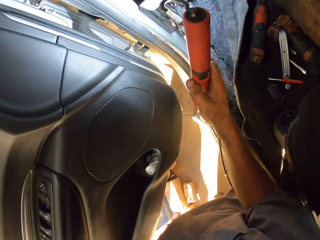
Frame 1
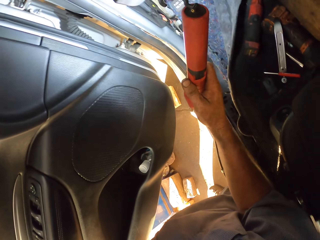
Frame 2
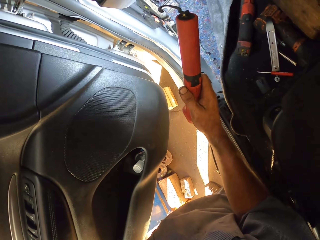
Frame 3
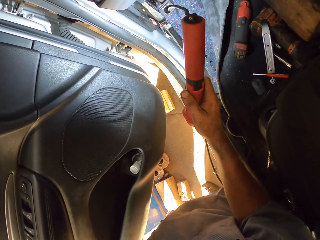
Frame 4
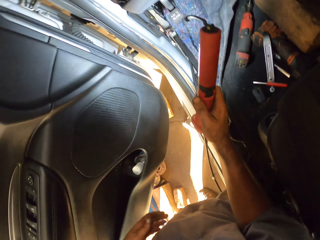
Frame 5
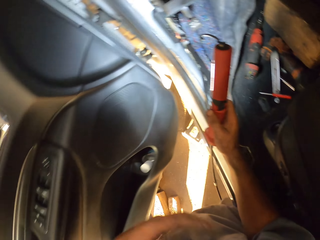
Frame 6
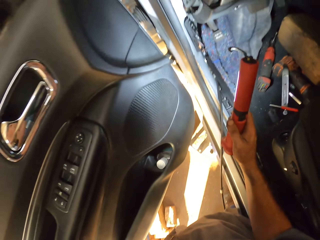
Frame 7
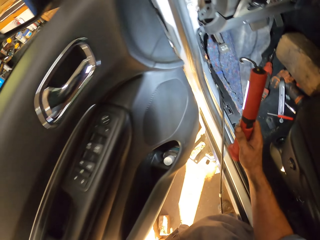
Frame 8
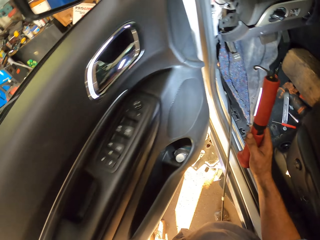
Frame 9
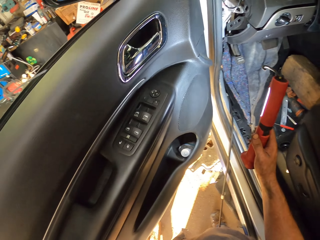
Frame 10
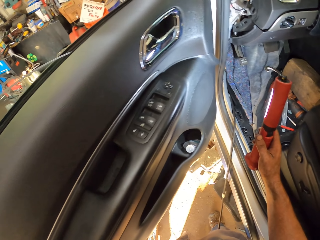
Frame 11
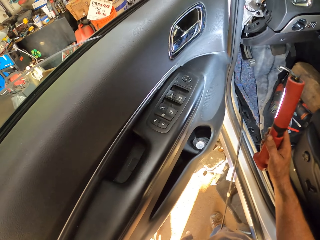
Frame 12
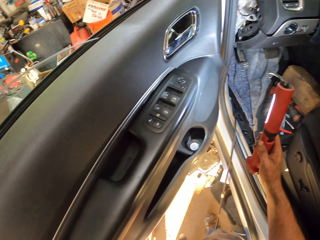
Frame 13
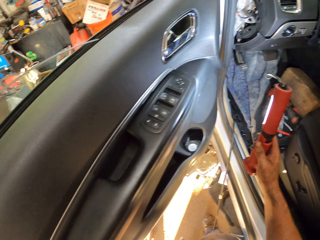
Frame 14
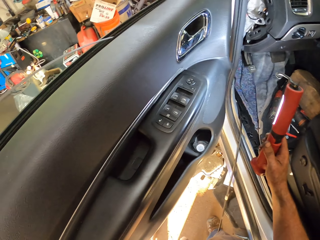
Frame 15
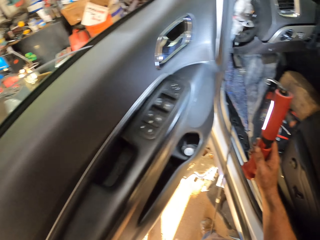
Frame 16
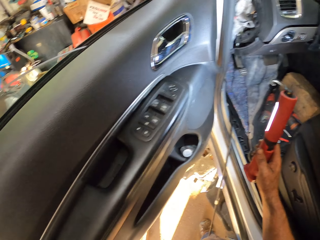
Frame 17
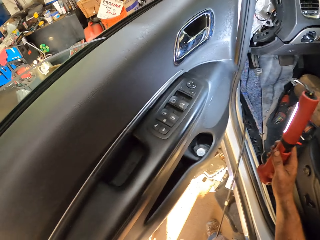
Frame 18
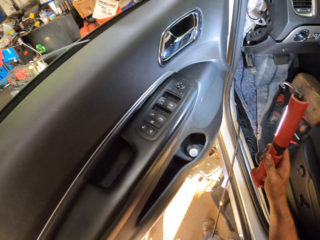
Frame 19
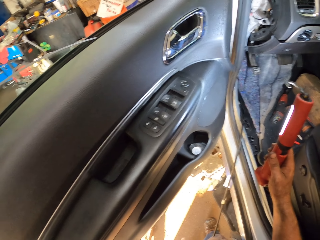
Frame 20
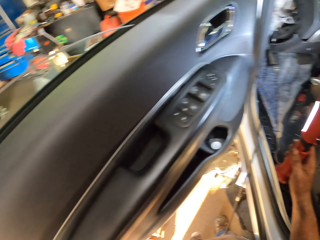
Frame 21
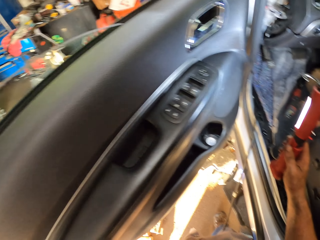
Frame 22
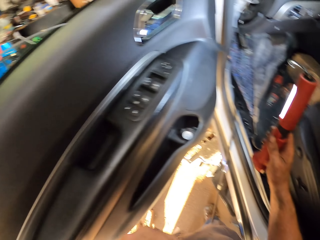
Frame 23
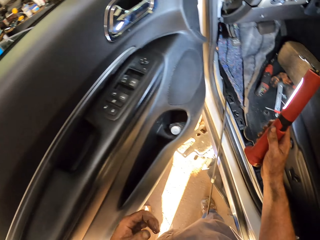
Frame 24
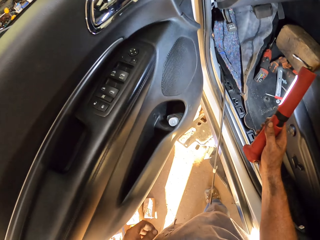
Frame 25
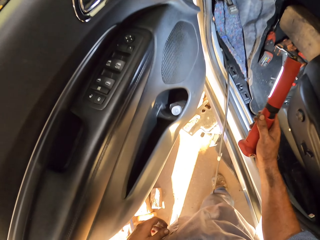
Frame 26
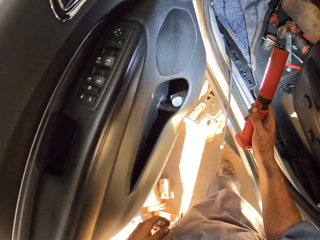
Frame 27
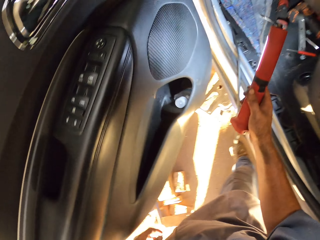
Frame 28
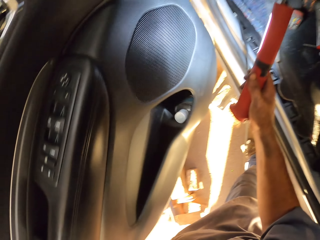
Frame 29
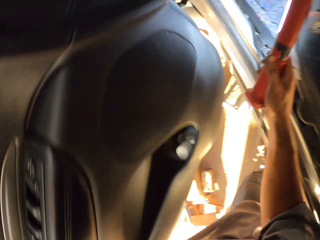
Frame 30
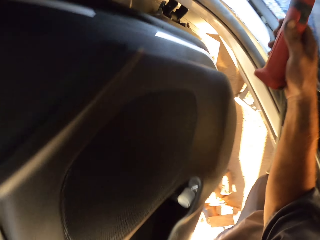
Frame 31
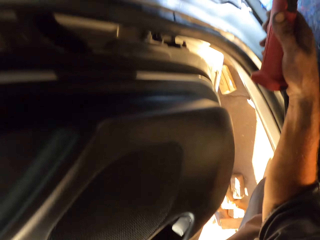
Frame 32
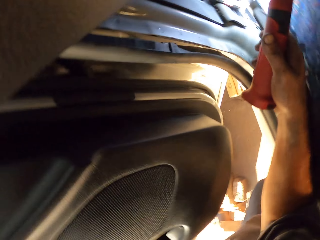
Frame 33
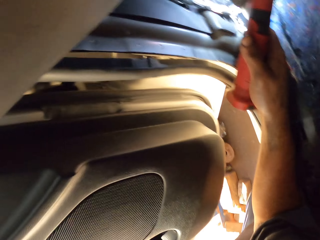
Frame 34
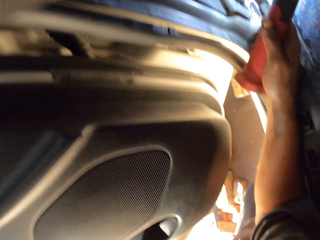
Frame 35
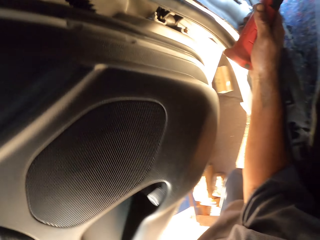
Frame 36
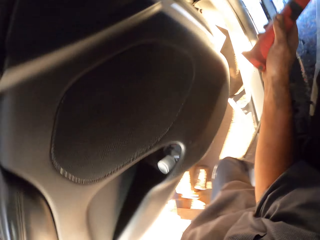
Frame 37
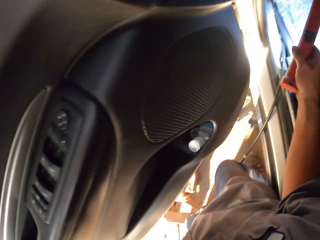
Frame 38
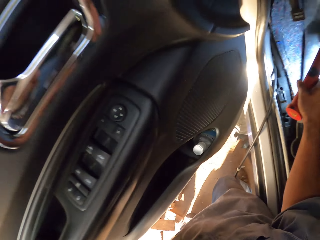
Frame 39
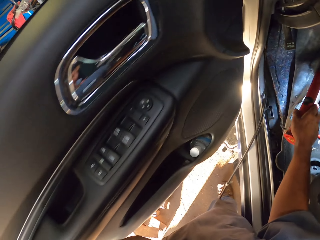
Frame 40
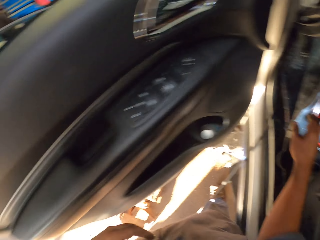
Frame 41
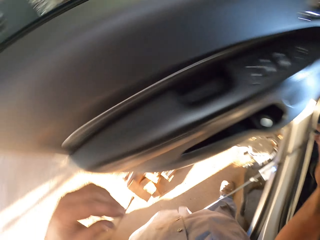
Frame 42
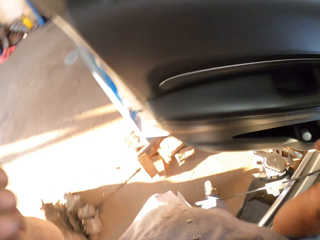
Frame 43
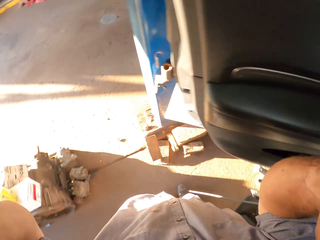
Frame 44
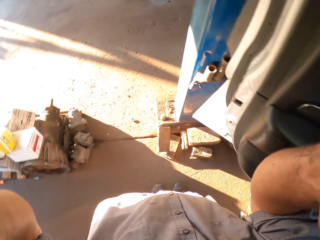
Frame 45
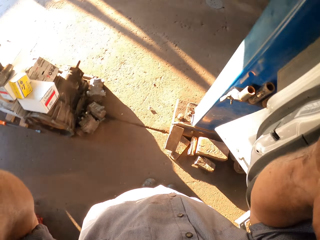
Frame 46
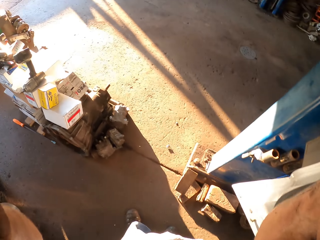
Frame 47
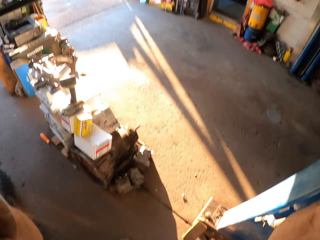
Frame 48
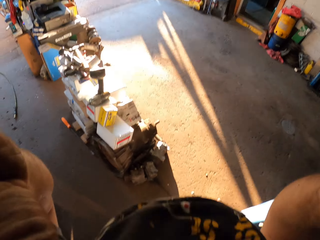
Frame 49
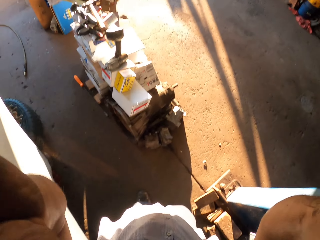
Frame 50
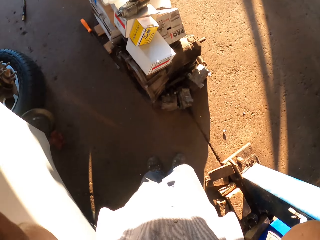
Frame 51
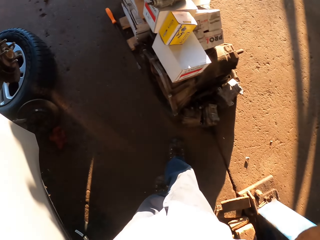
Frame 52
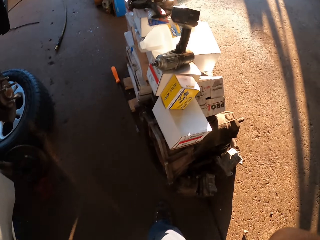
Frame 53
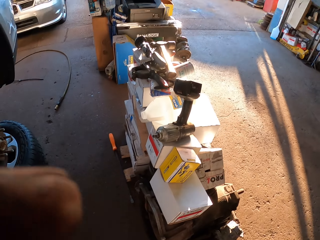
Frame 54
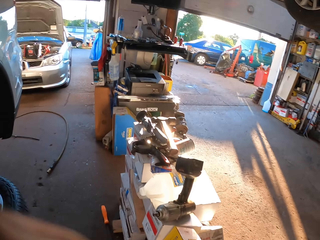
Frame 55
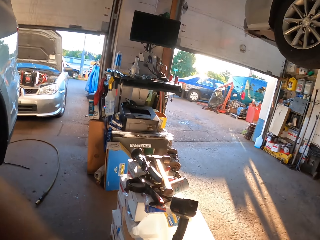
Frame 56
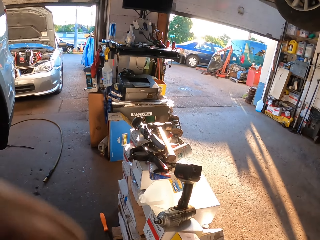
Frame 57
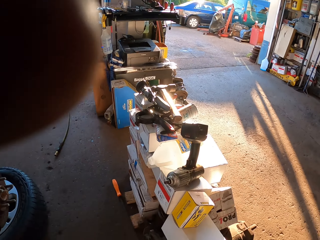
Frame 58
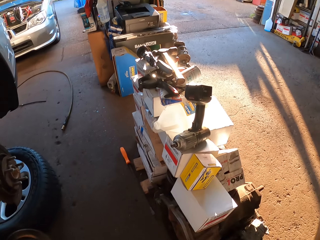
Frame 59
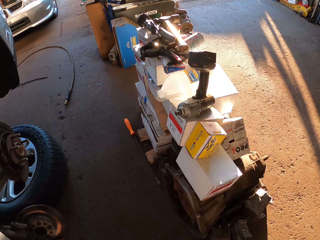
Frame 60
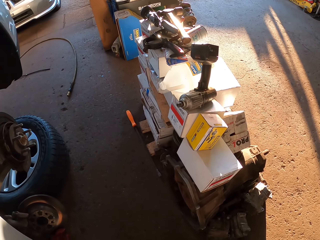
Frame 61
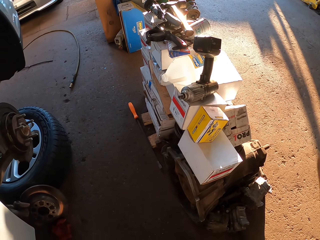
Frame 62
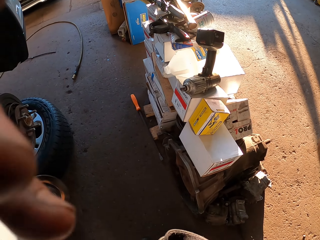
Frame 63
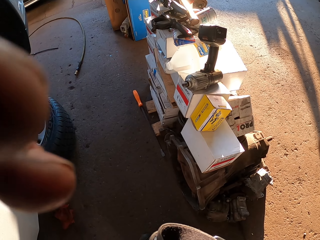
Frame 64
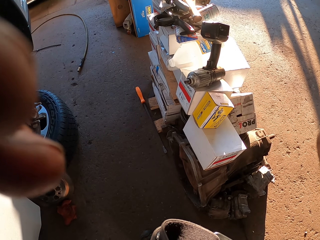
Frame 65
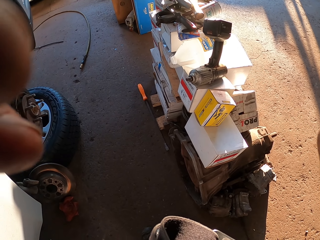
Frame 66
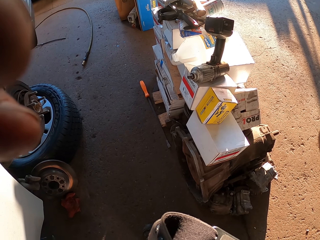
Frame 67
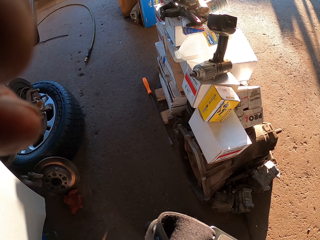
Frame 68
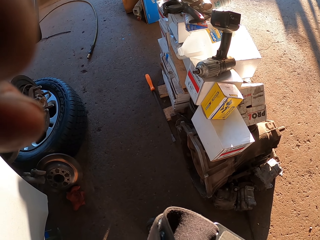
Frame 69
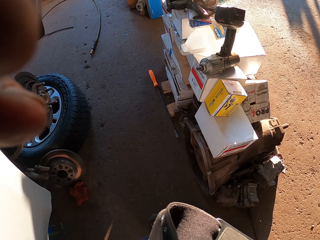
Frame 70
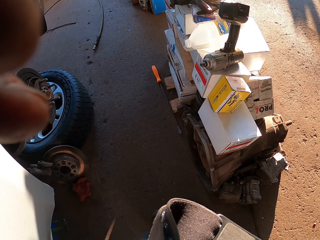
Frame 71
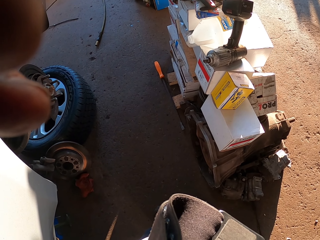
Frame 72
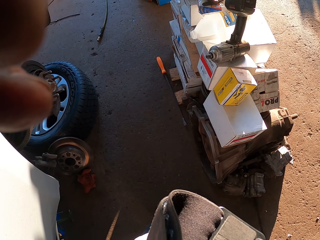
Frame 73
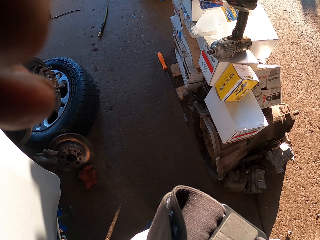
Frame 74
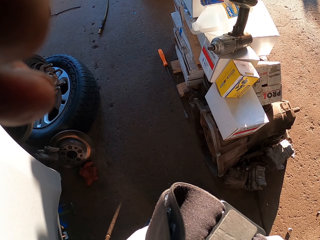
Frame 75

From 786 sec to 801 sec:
The camera wearer looks under the dashboard. He drops the torch. He lifts his hands. He walks away from the car. He adjusts the camera. He looks outside.
